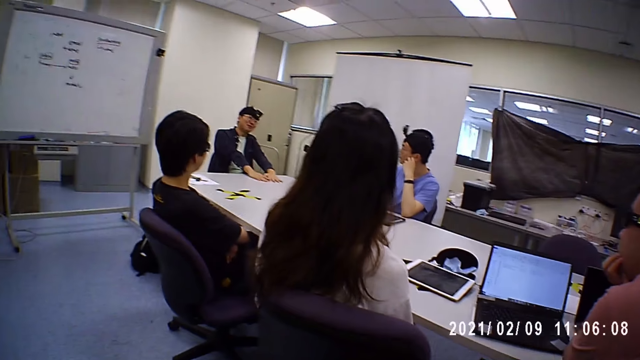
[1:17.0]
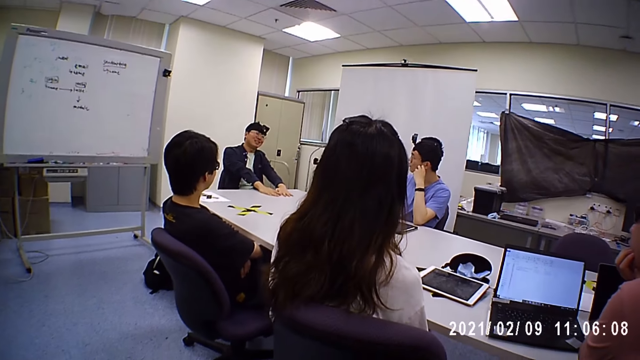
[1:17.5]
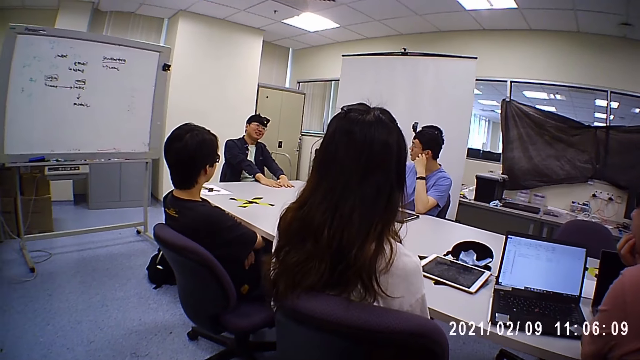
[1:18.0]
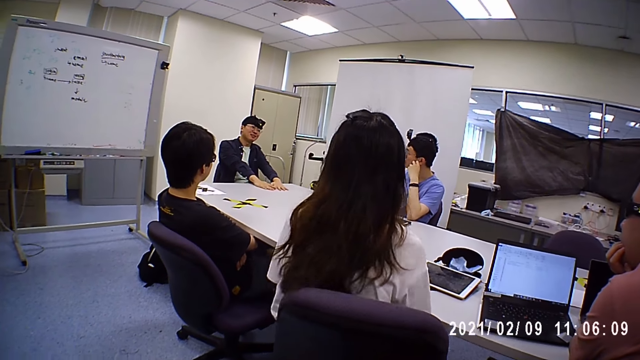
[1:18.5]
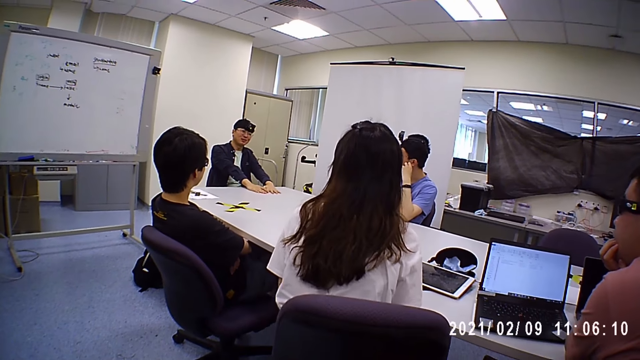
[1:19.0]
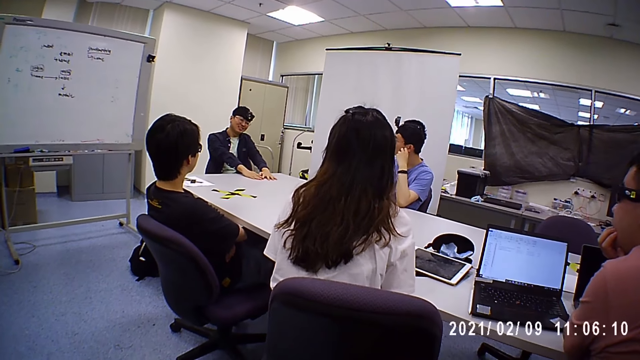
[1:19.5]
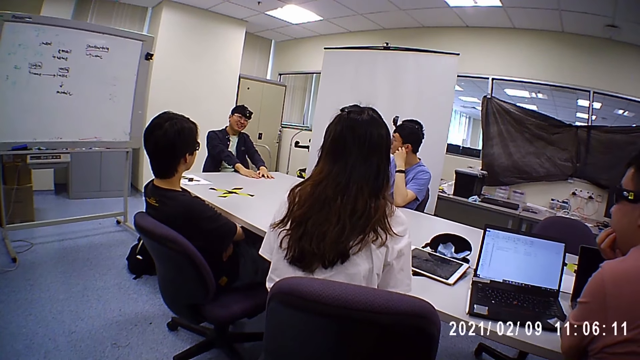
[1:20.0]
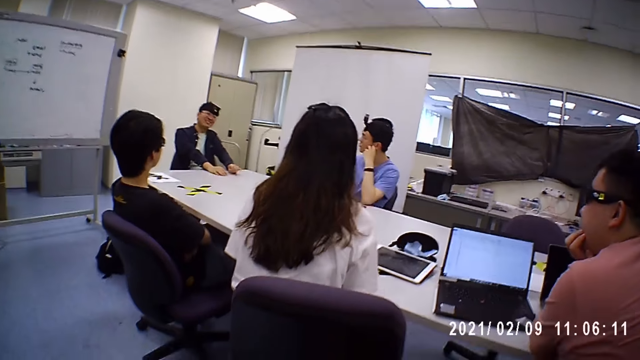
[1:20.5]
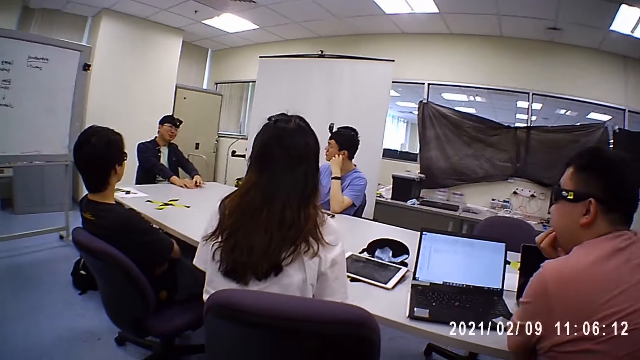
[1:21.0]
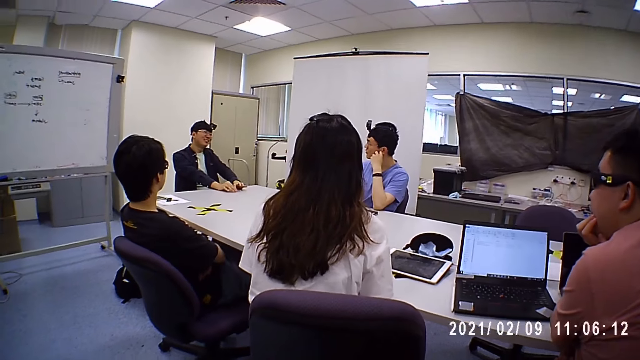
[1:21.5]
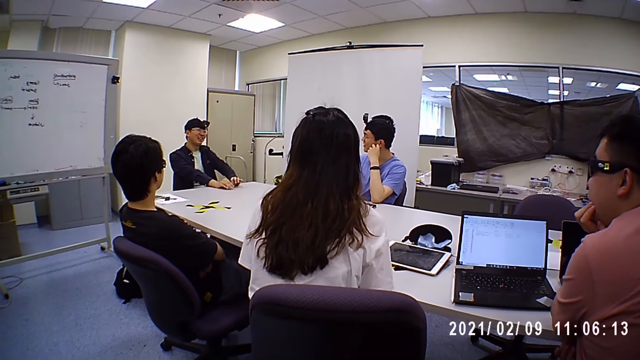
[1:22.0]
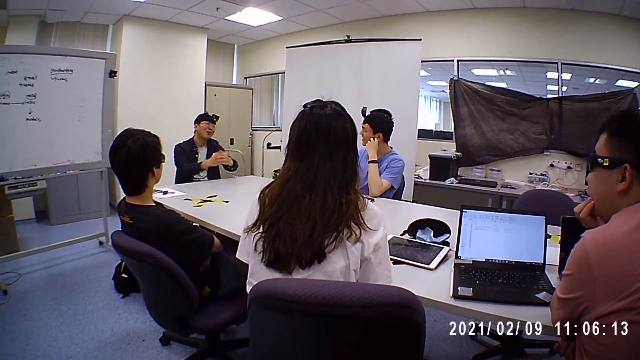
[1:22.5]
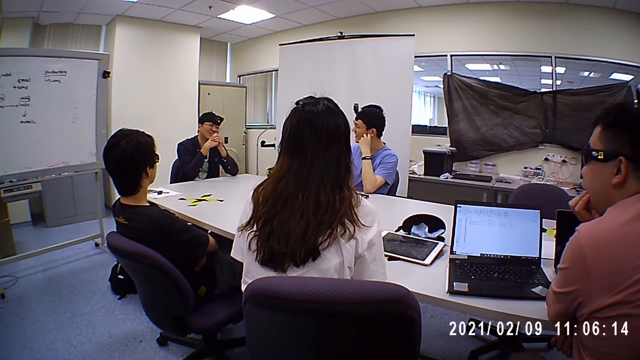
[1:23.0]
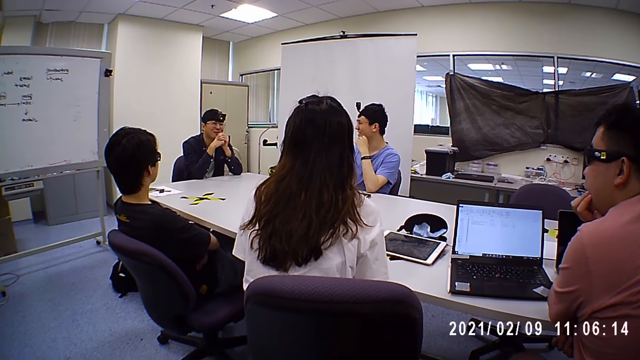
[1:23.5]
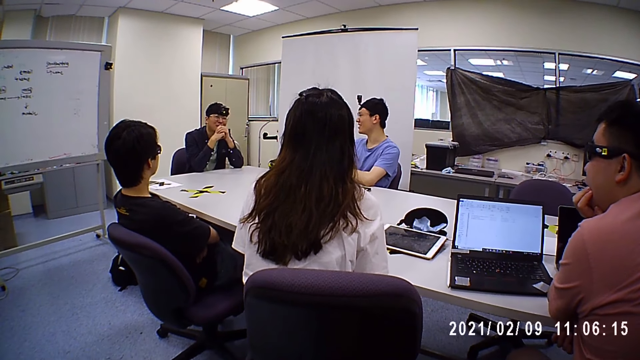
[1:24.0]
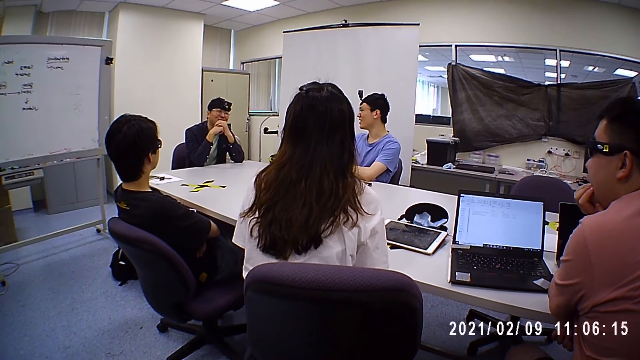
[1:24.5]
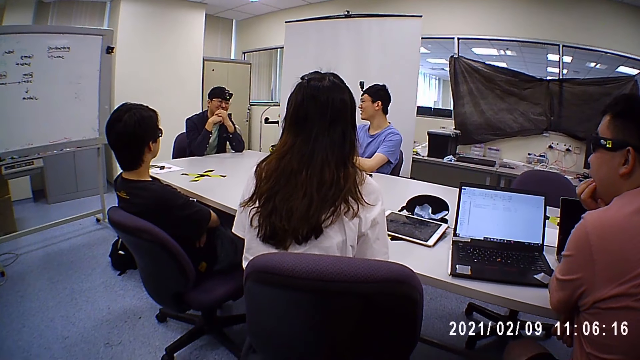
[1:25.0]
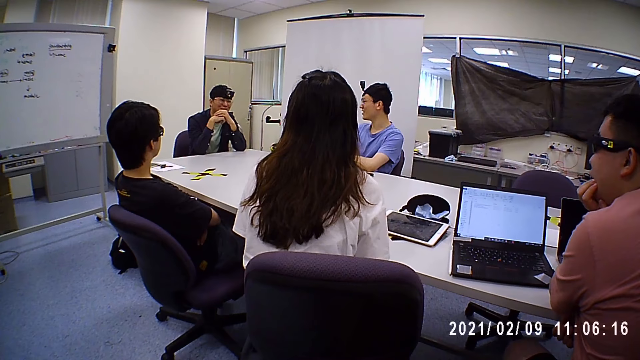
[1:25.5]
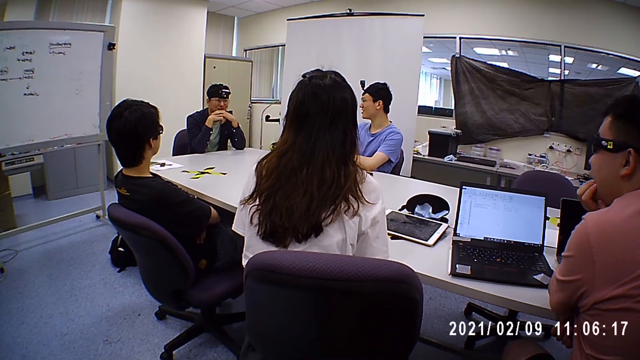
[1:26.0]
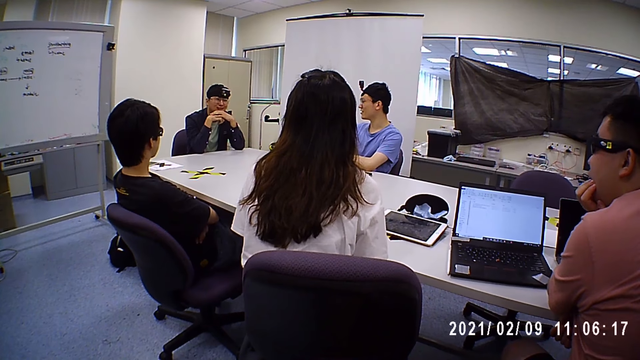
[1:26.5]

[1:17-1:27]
A woman leans forward. A man moves his fingers and puts his hands together. Another man lowers his hand.

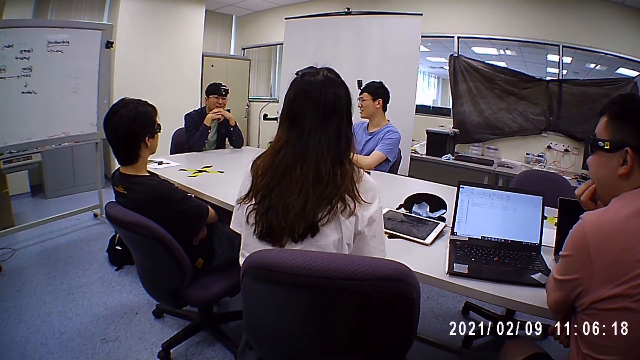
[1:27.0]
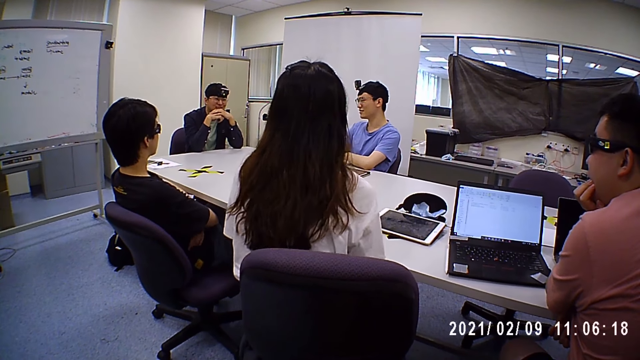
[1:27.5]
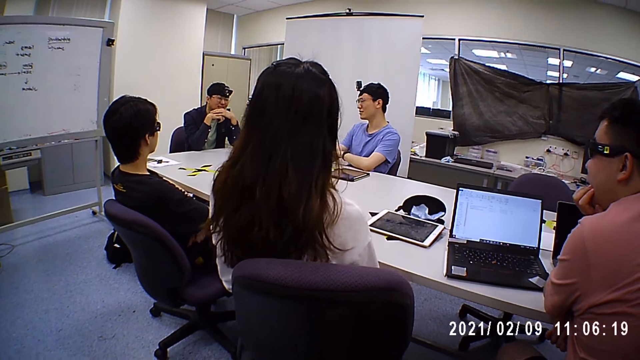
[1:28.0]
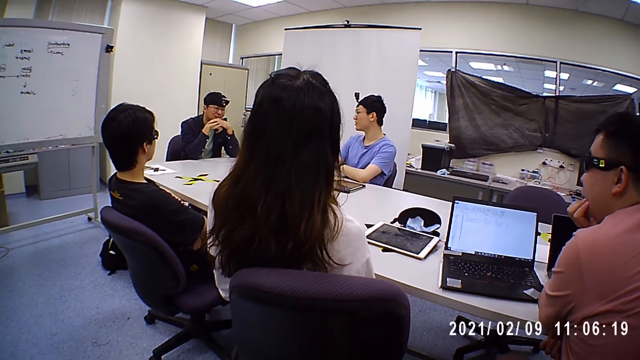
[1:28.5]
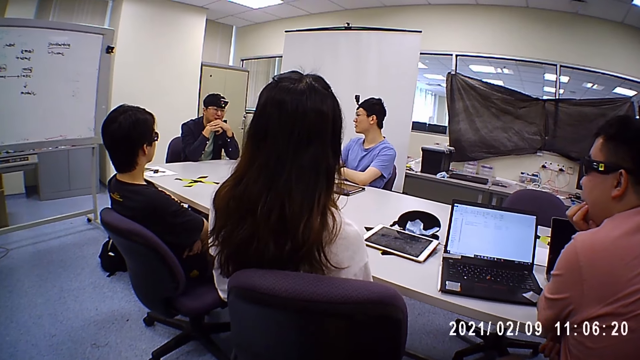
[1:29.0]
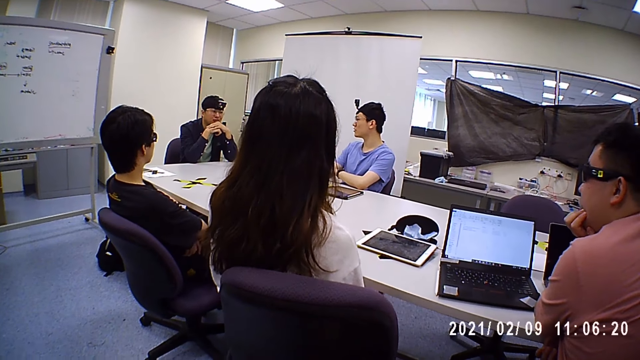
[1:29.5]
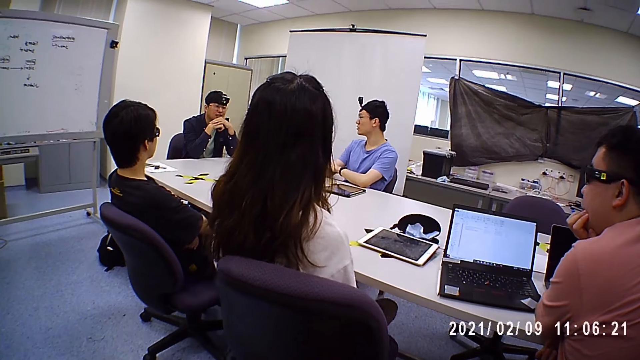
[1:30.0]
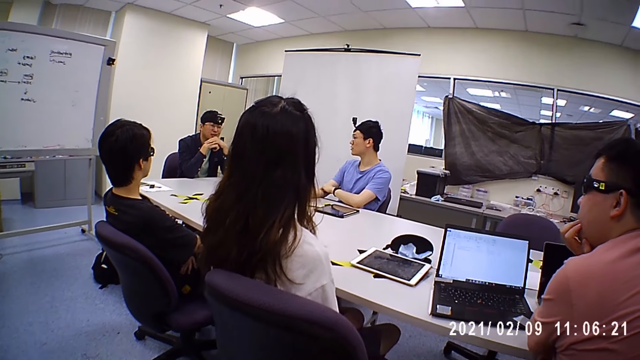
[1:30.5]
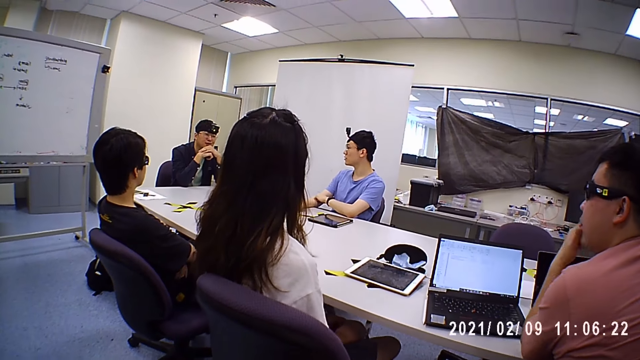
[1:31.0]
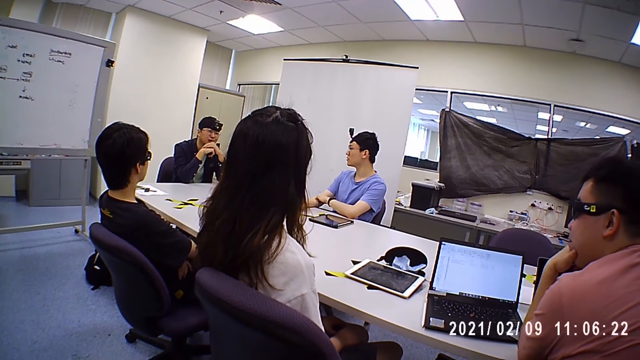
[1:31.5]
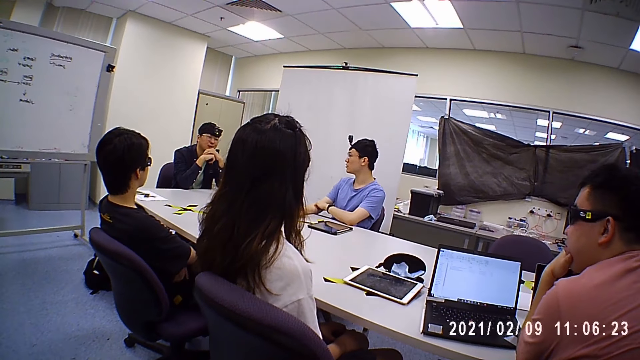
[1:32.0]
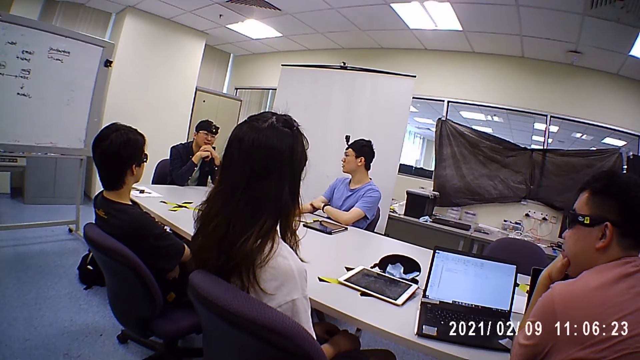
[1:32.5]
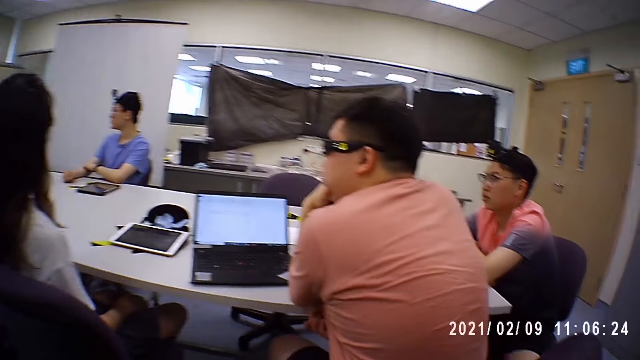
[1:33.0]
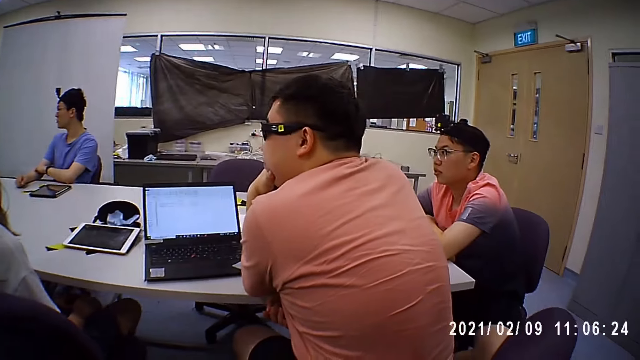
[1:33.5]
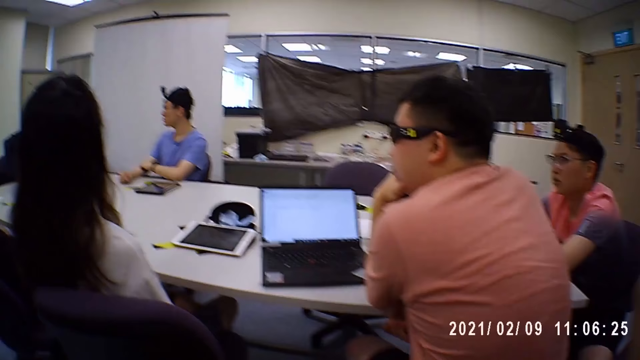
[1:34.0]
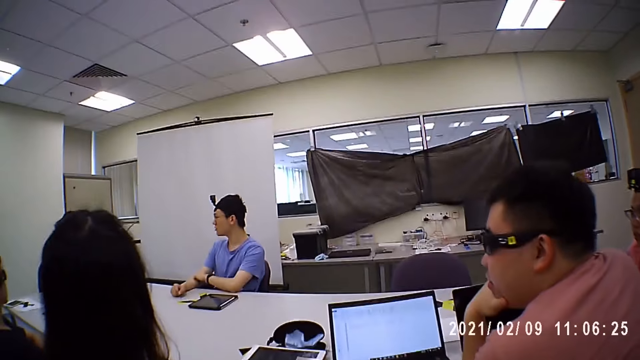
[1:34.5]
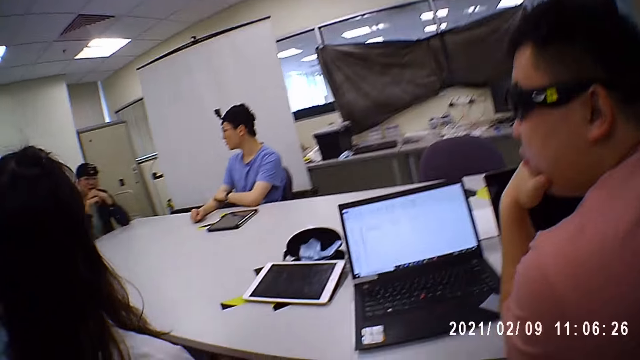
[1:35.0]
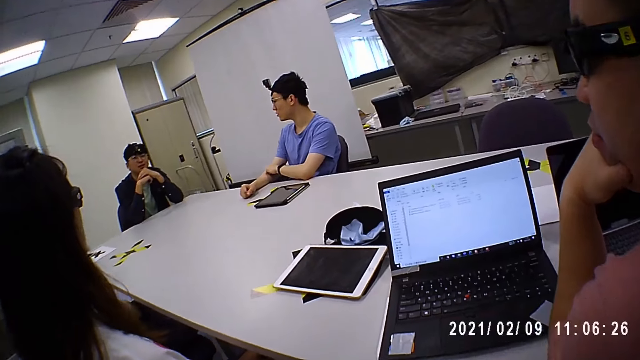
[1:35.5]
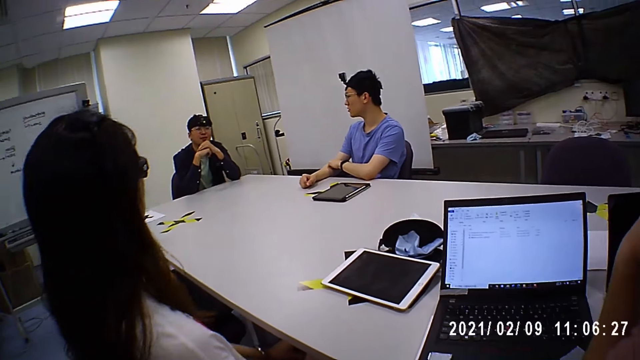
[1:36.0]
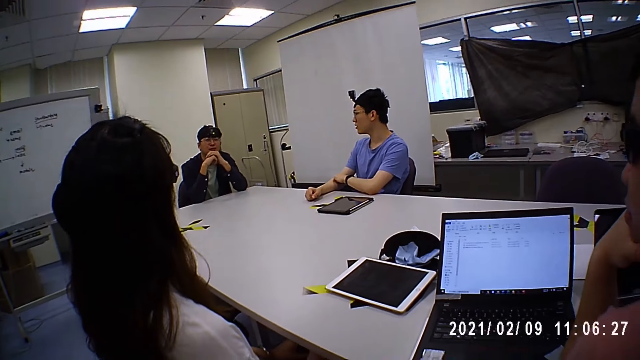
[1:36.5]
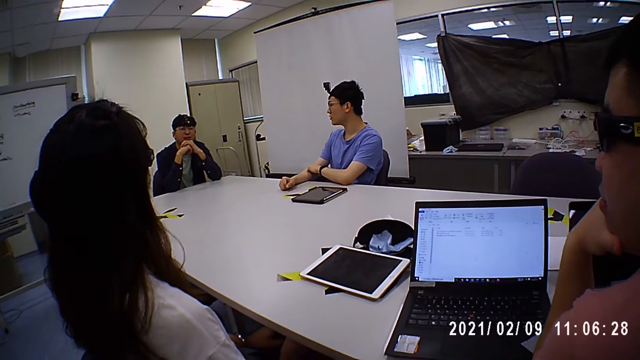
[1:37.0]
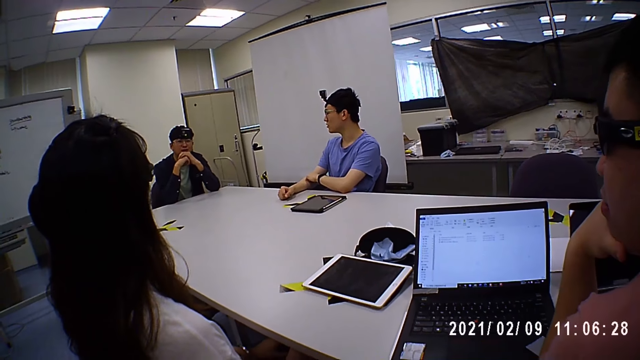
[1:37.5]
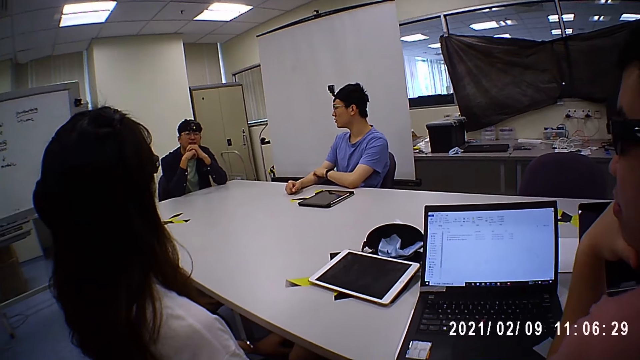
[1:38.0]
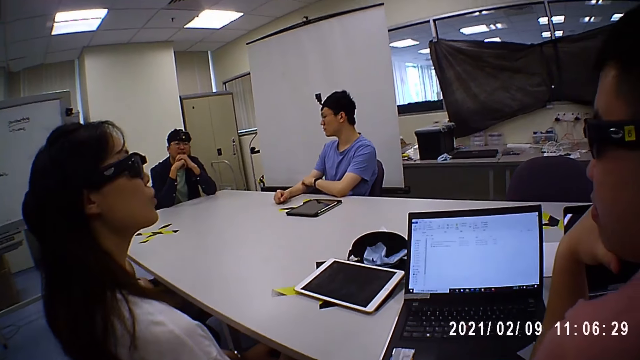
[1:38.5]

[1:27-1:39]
The woman leans back and swings the chair. A third man holds his face. The camera wearer lowers a hand.
